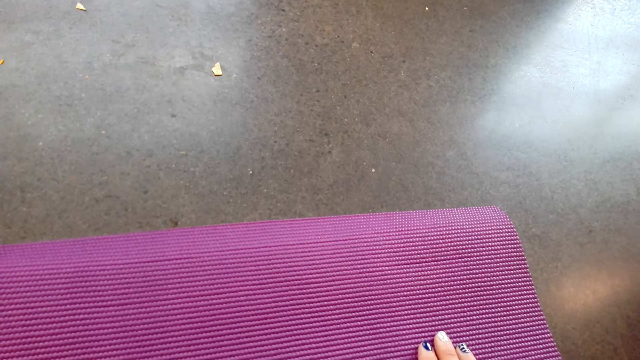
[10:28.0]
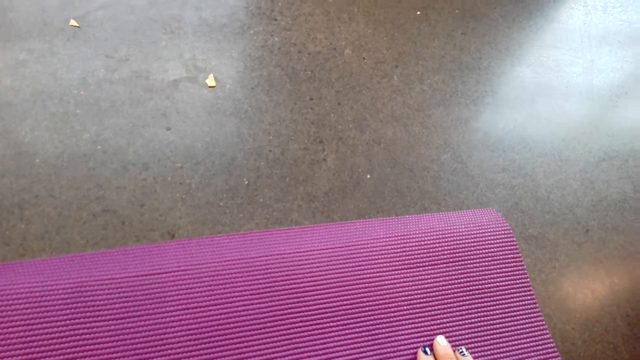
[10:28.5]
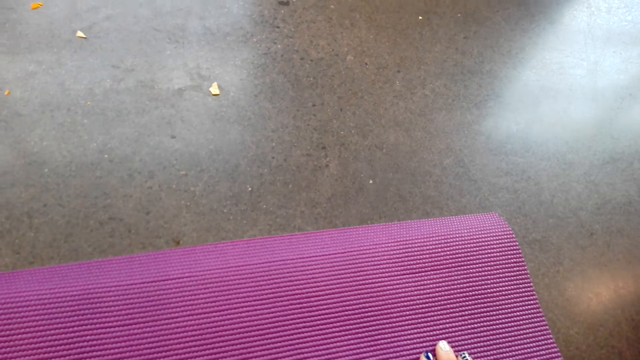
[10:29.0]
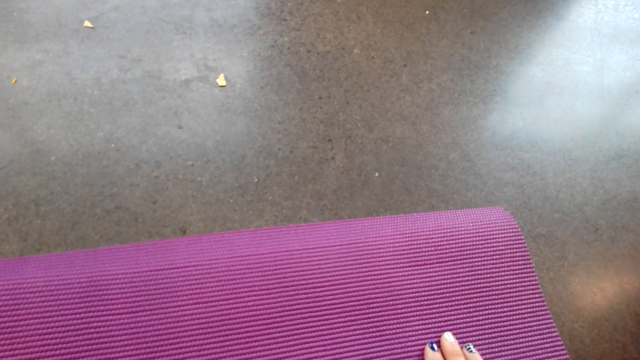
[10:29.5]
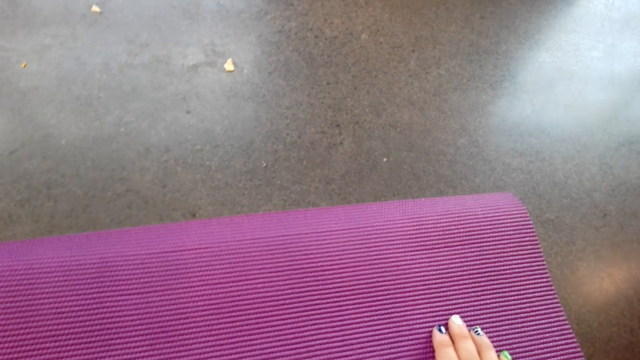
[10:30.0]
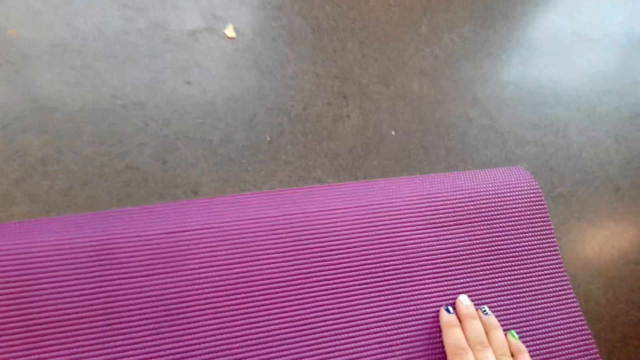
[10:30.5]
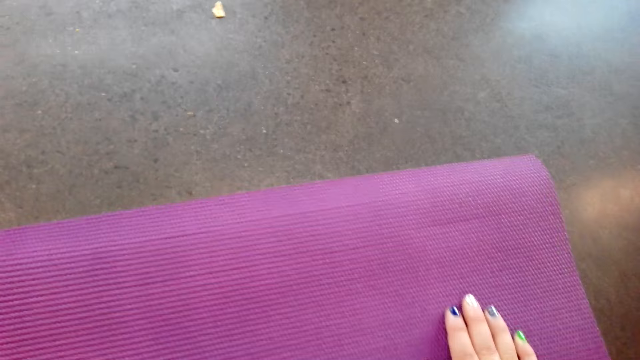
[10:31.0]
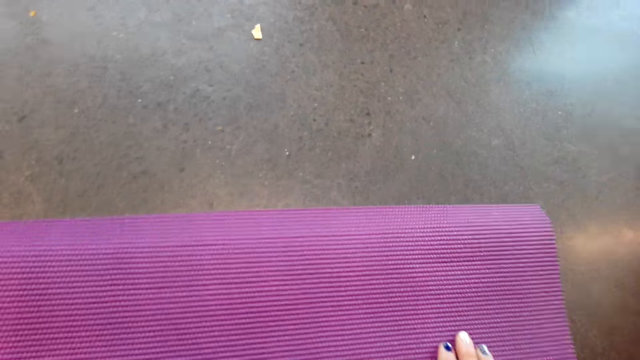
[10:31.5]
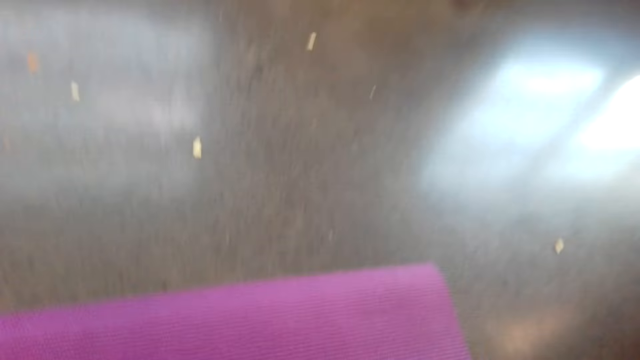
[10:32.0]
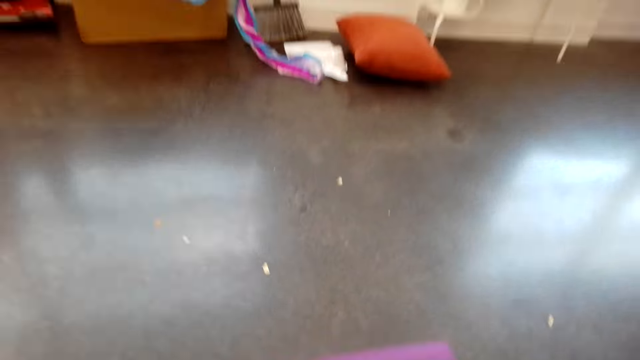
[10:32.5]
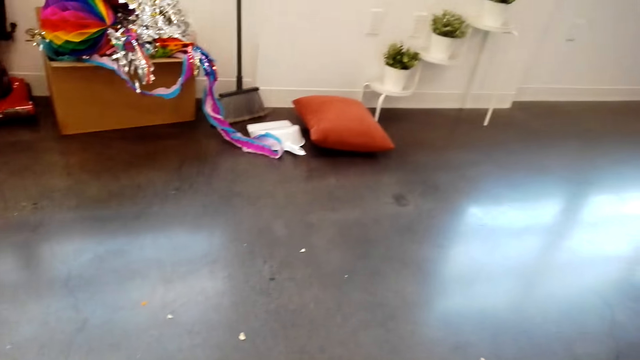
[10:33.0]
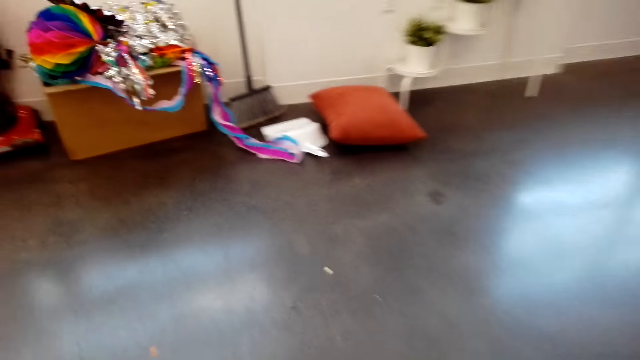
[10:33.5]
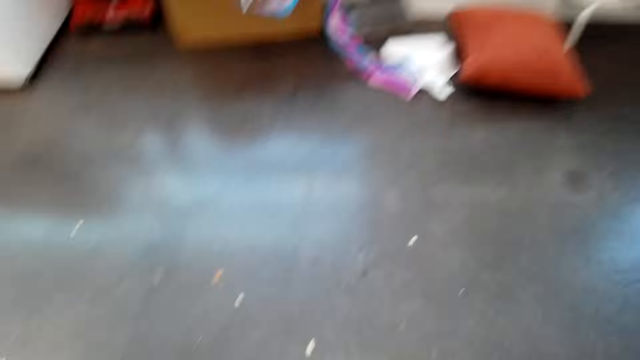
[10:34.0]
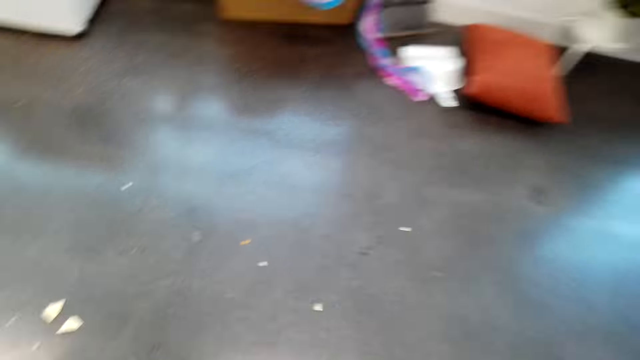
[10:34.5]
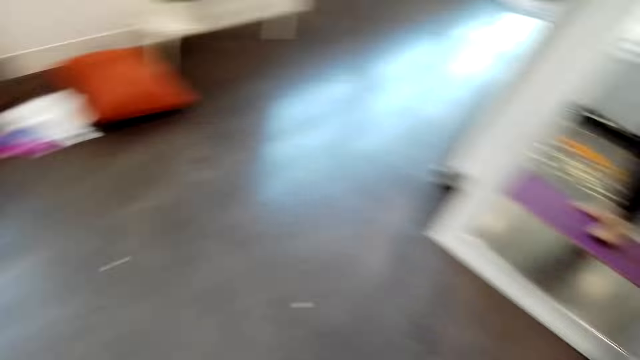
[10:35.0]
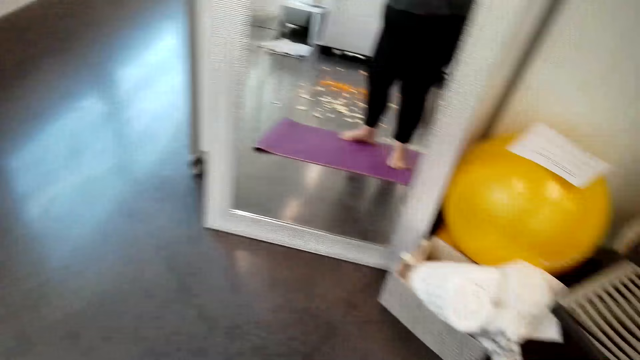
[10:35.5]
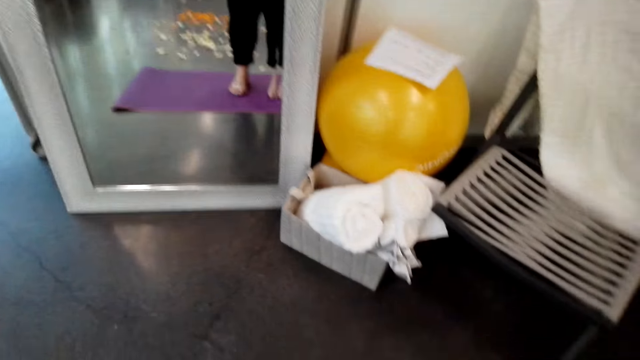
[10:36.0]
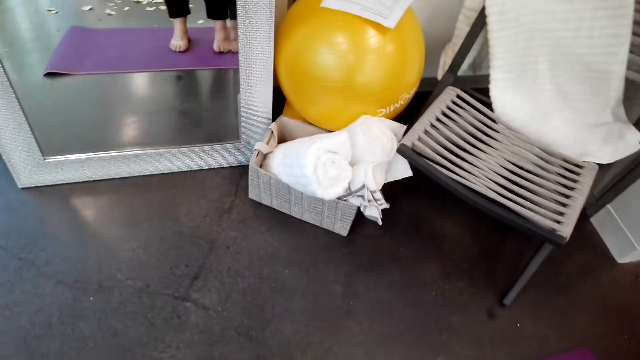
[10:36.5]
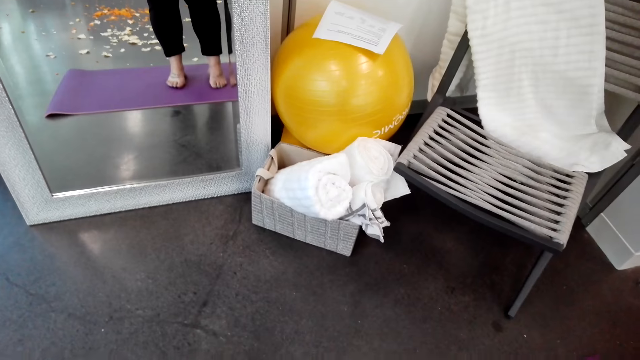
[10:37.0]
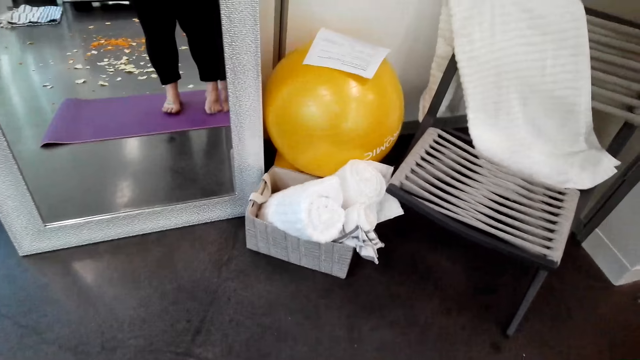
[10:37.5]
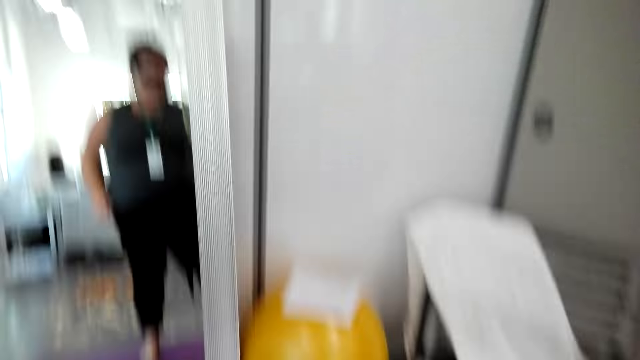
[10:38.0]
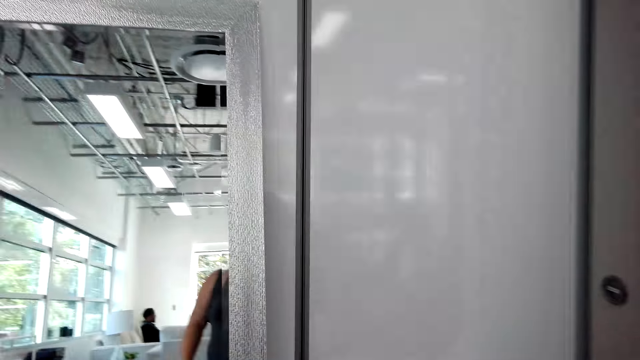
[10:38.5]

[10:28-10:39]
The camera wearer stands up. They look around the apartment.

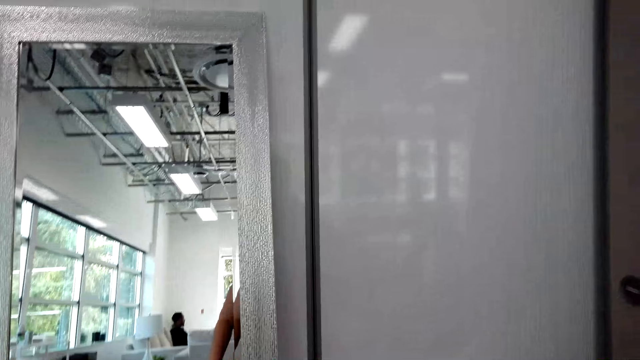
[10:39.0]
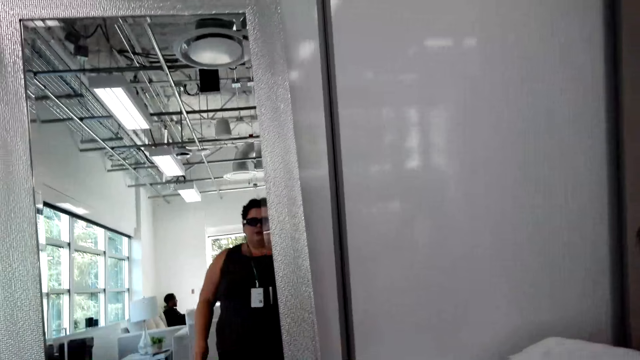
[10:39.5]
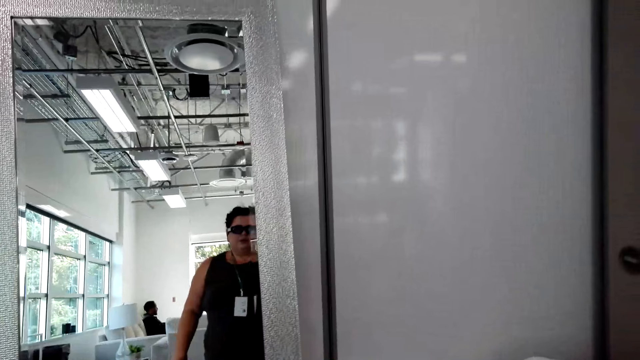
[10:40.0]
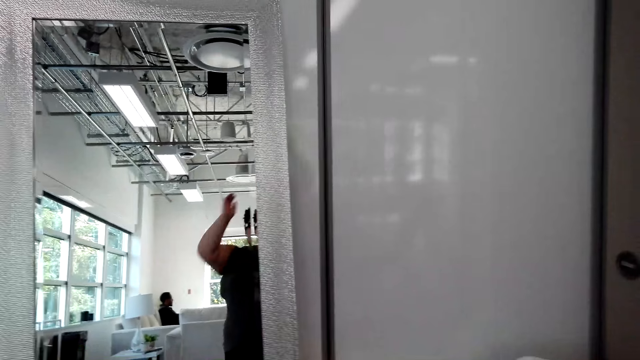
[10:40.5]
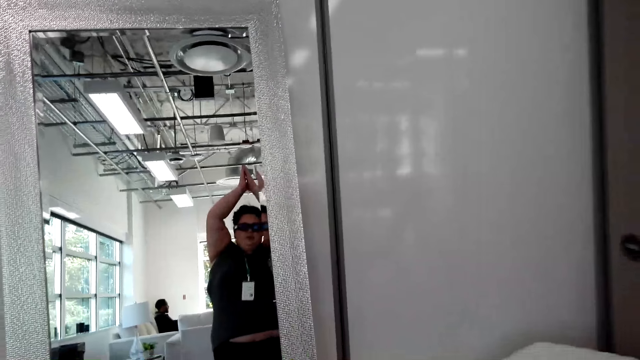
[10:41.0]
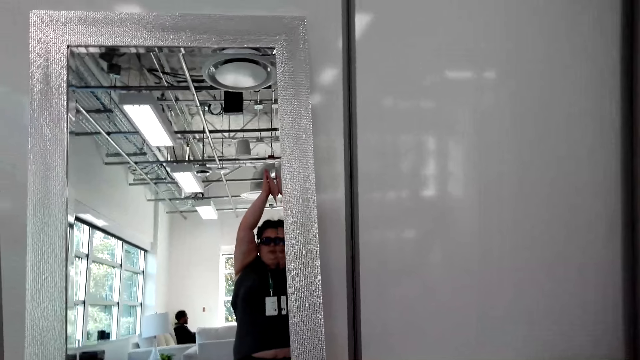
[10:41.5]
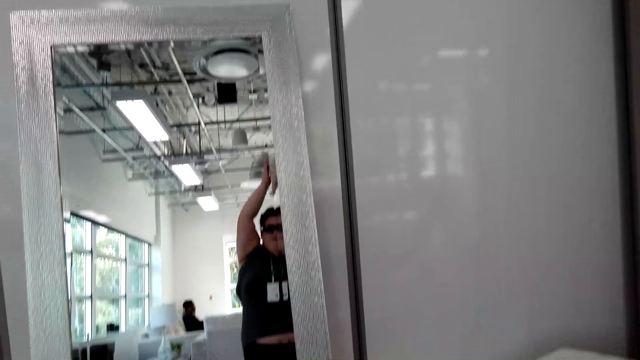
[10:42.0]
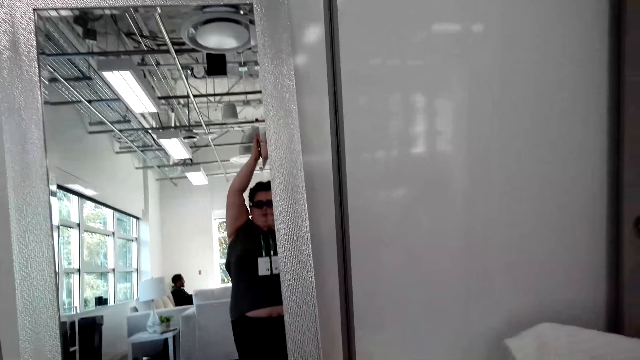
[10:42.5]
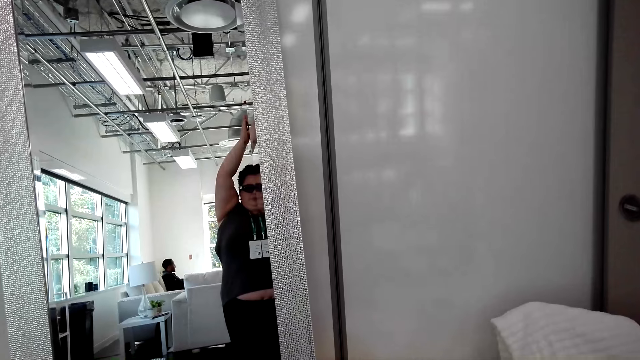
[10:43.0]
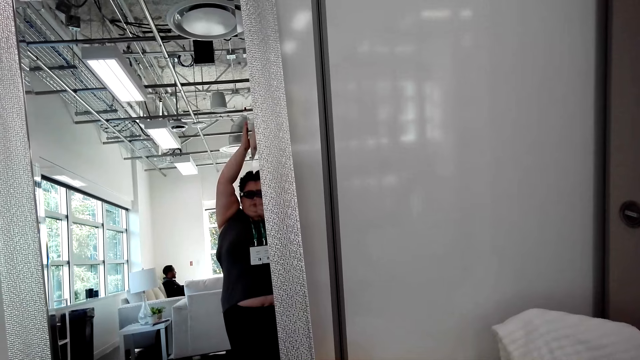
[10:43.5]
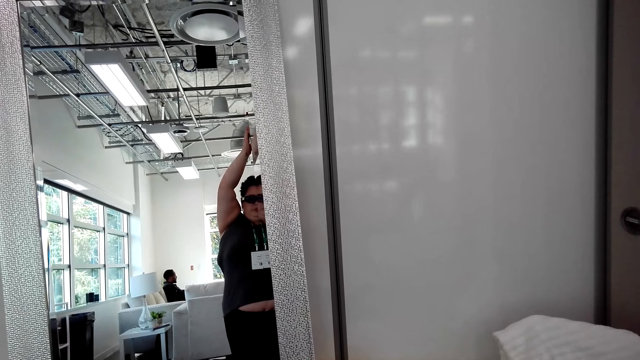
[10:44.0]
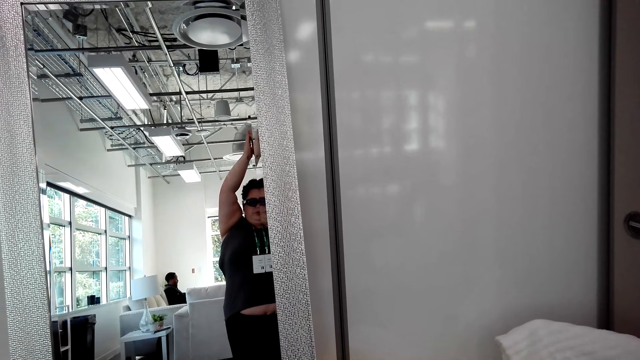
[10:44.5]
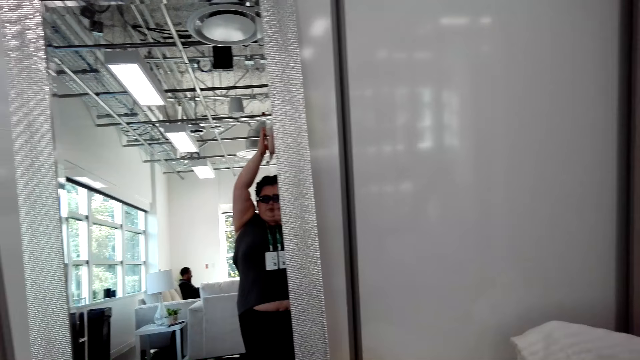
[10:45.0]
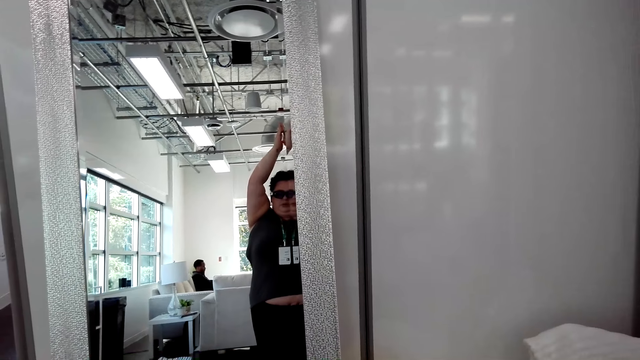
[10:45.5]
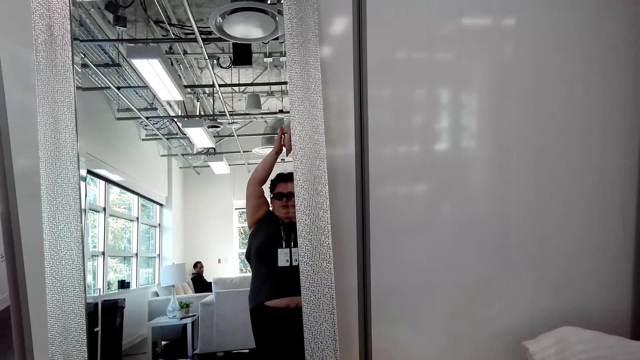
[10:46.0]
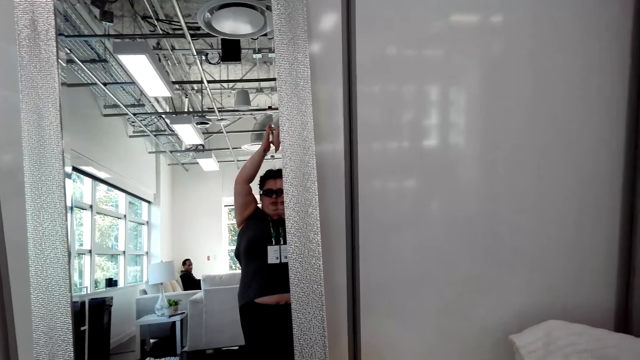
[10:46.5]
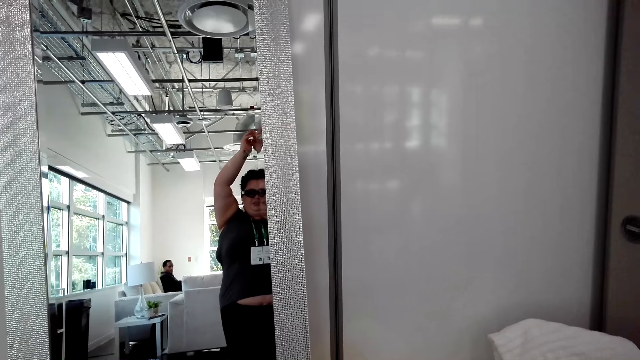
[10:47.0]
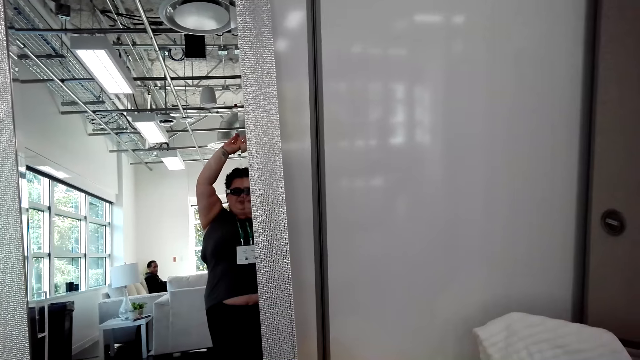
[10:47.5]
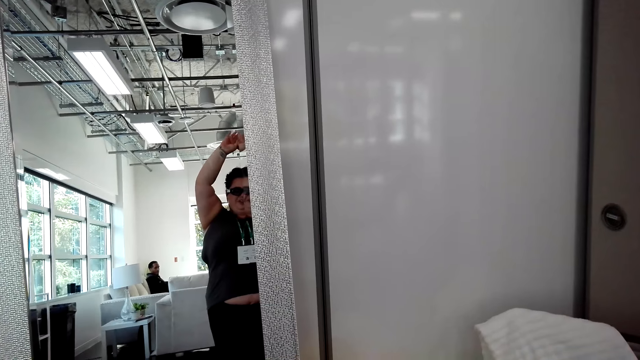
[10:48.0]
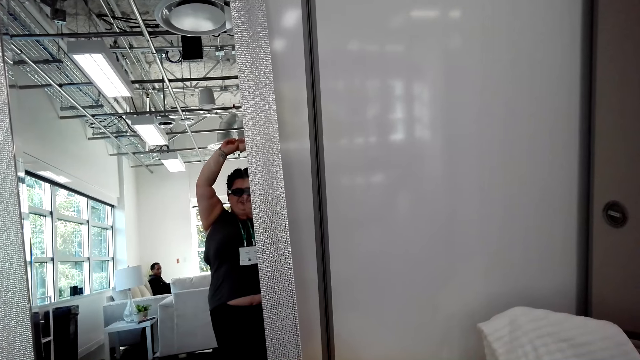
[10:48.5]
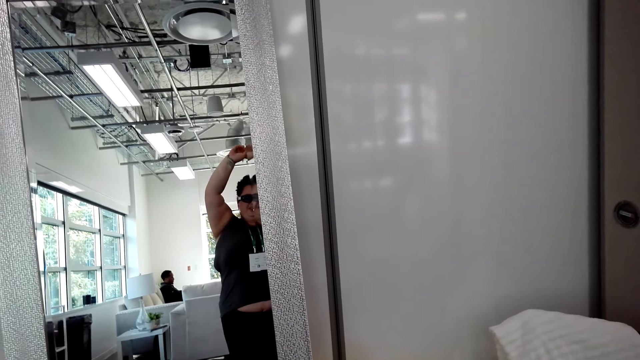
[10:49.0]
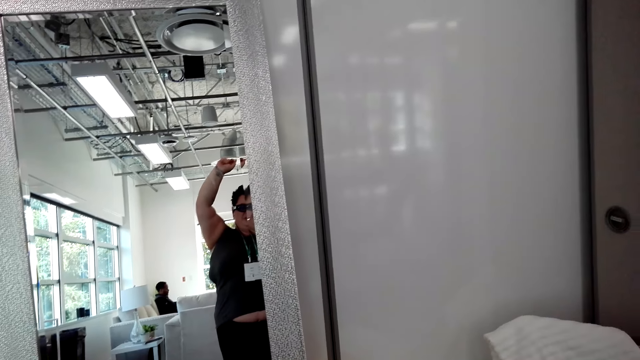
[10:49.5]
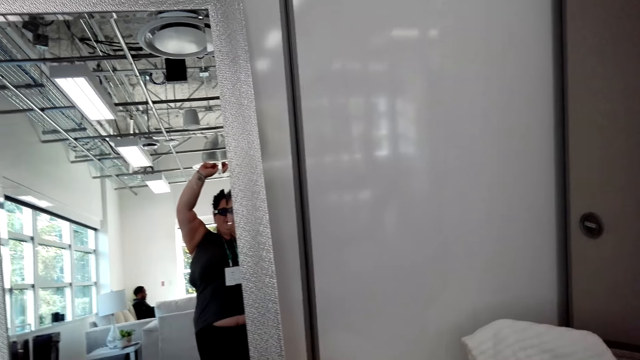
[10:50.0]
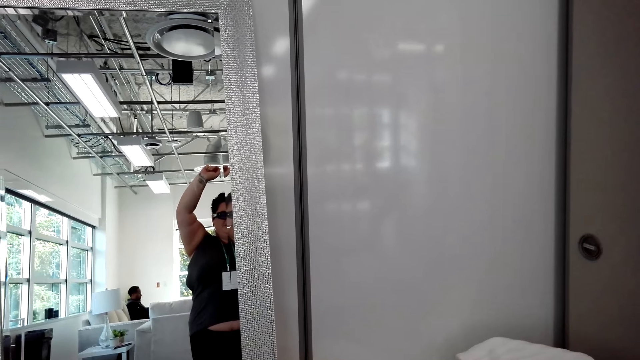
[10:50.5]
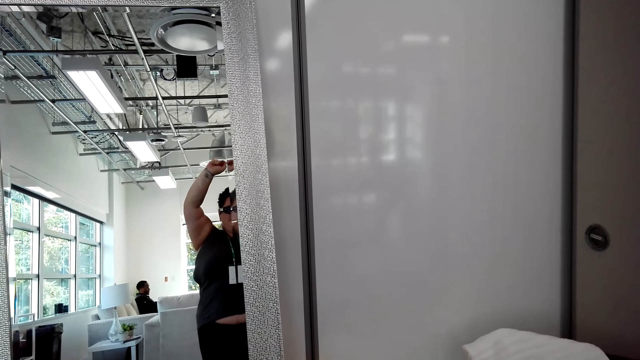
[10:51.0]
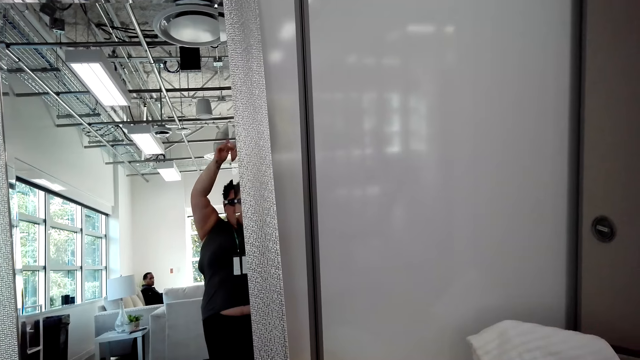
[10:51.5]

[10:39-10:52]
The camera wearer looks at herself in the mirror. She does exercise. She interacts with a man.
